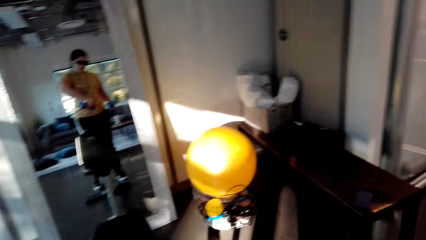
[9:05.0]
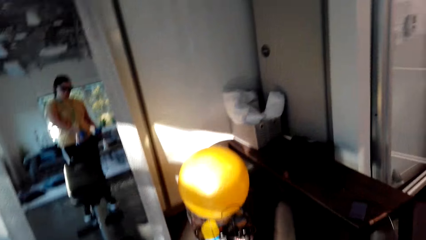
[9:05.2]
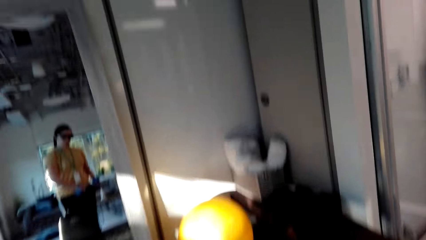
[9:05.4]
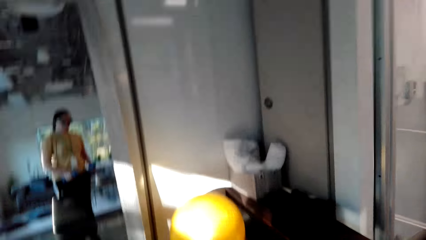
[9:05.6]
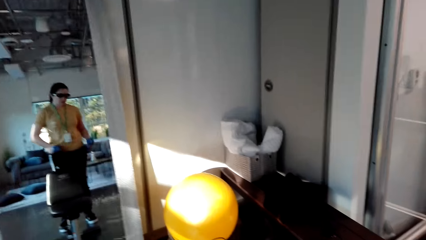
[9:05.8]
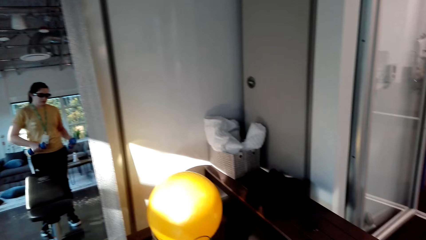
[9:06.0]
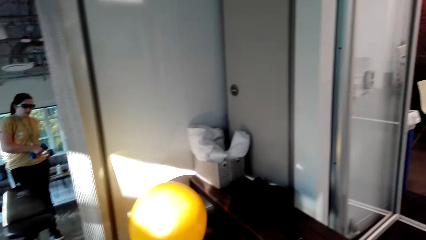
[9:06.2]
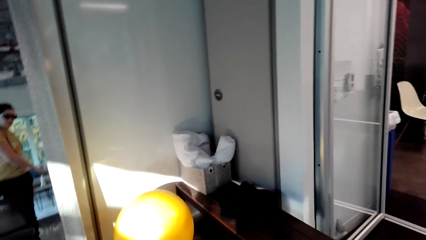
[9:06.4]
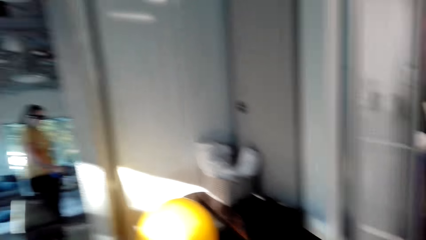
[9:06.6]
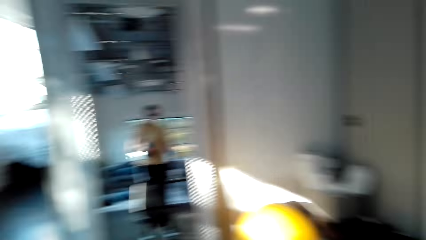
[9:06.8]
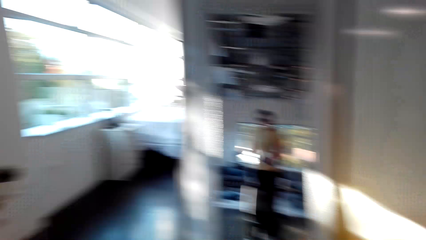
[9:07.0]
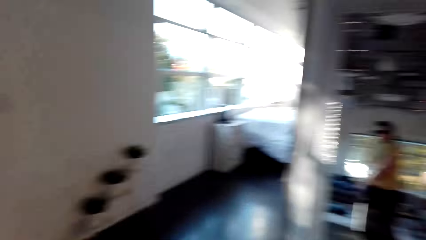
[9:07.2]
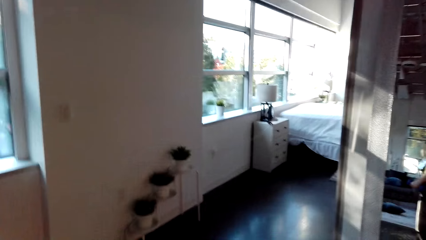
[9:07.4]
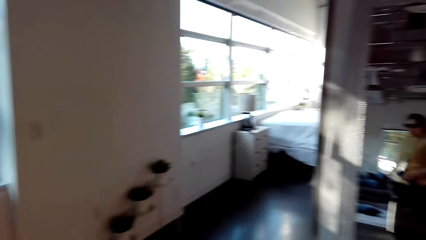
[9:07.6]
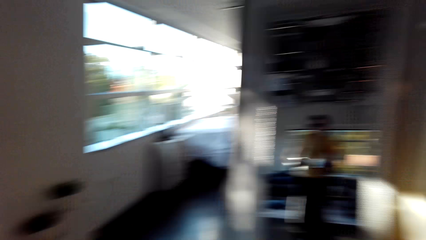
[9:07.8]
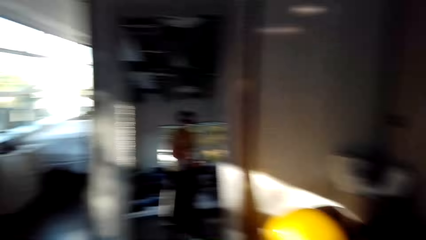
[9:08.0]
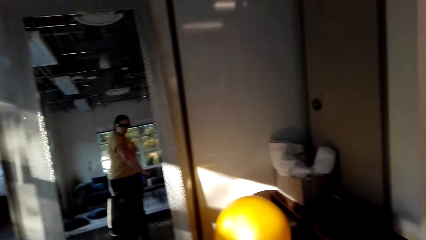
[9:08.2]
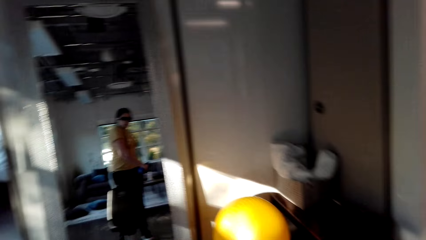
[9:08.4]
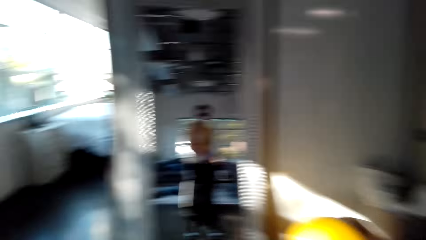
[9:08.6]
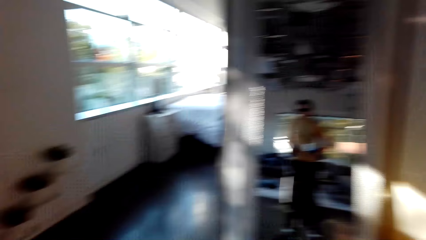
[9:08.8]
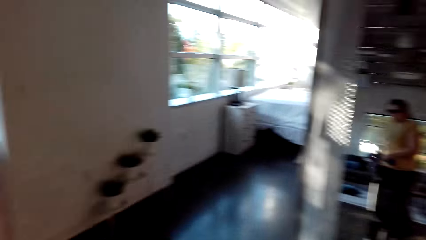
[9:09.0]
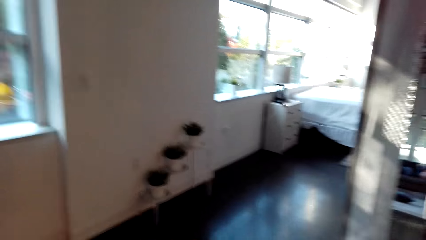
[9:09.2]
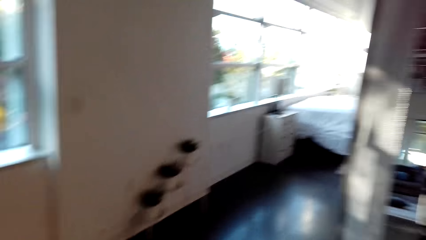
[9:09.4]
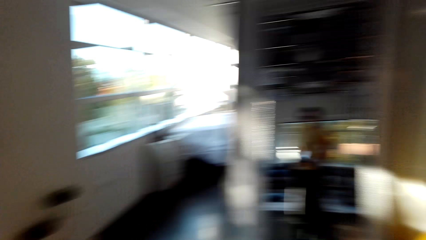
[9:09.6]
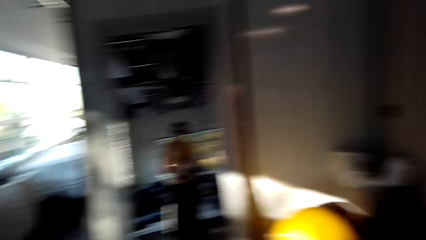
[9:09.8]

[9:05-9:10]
The camera wearer exercises with the dumbbells.

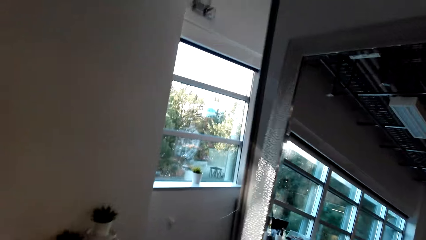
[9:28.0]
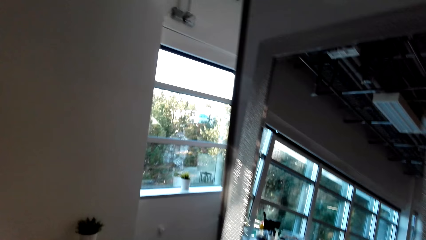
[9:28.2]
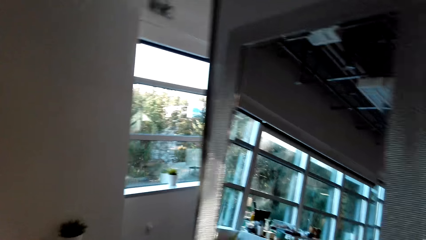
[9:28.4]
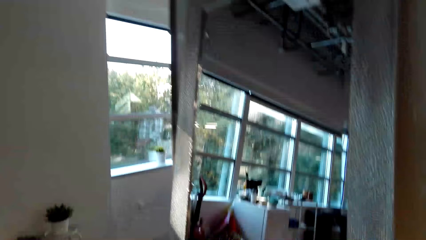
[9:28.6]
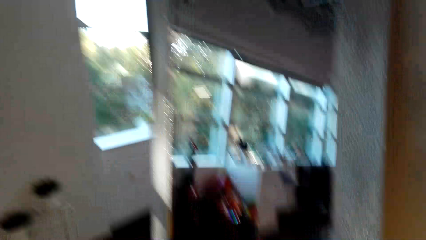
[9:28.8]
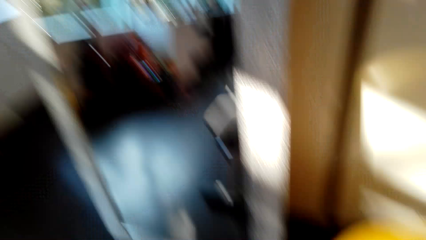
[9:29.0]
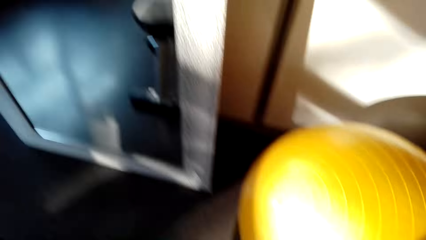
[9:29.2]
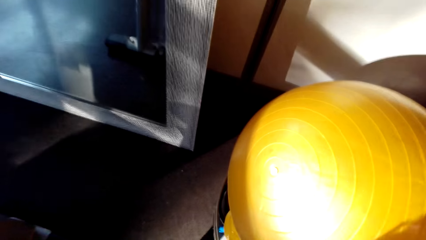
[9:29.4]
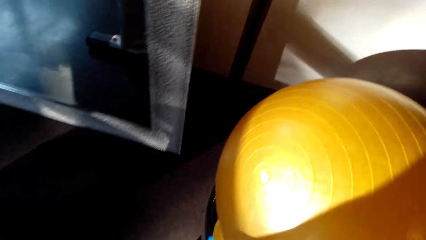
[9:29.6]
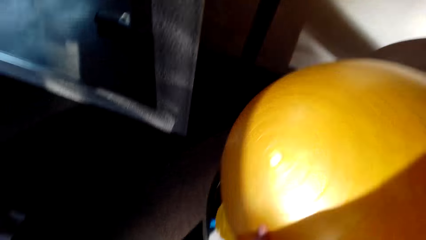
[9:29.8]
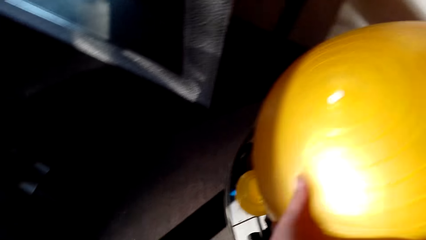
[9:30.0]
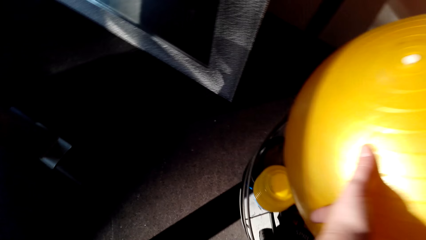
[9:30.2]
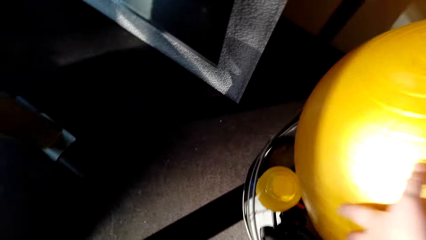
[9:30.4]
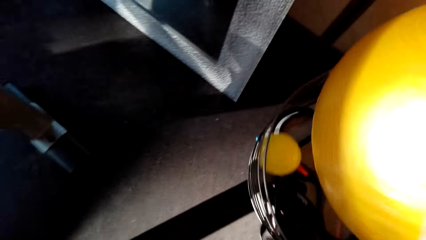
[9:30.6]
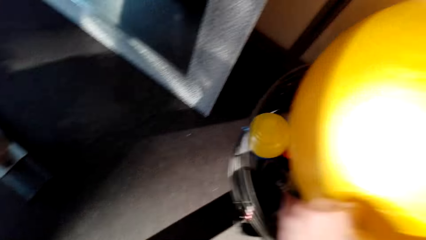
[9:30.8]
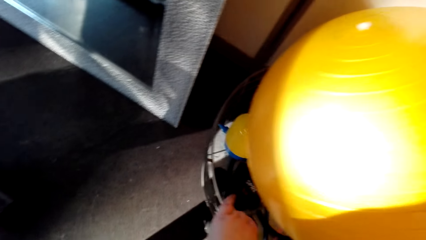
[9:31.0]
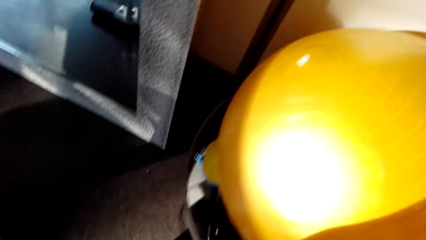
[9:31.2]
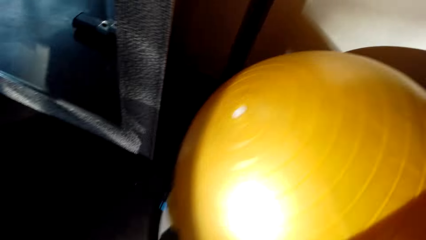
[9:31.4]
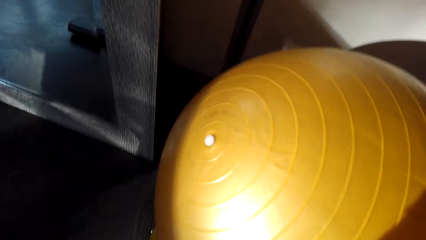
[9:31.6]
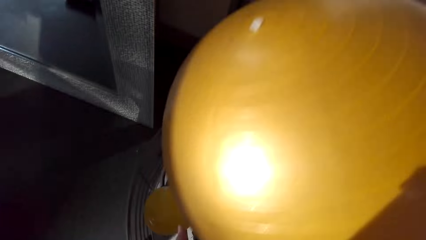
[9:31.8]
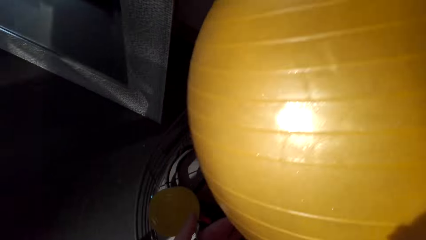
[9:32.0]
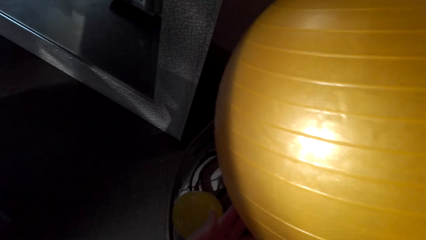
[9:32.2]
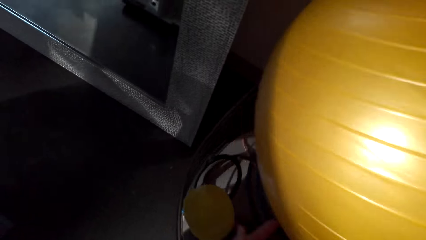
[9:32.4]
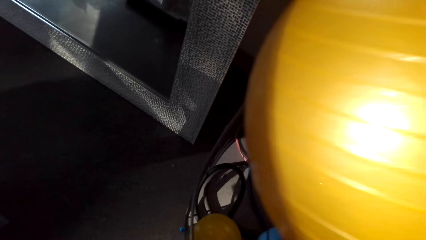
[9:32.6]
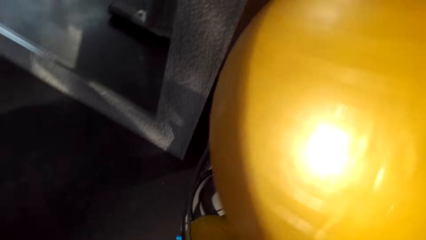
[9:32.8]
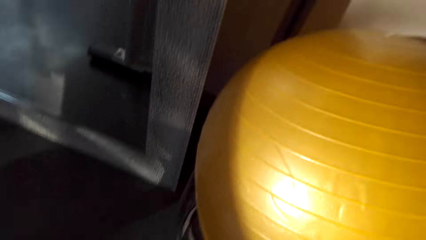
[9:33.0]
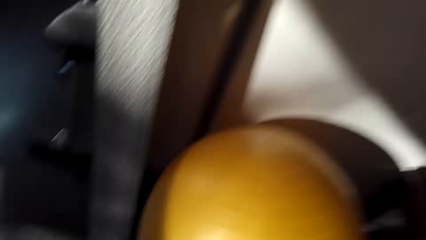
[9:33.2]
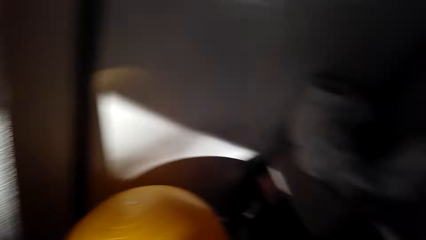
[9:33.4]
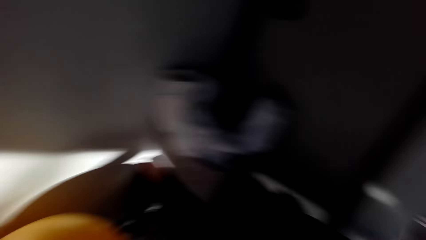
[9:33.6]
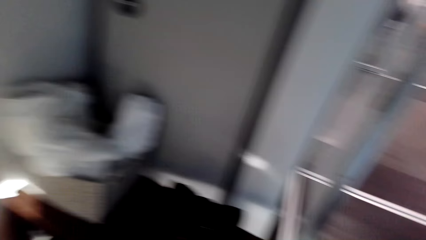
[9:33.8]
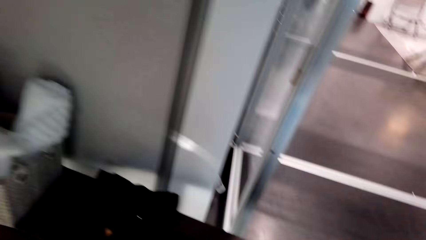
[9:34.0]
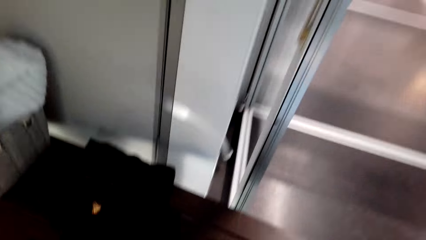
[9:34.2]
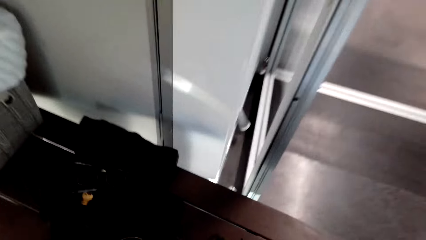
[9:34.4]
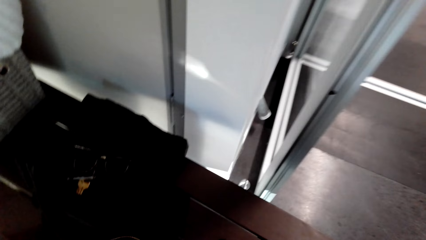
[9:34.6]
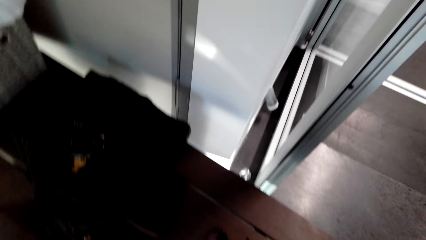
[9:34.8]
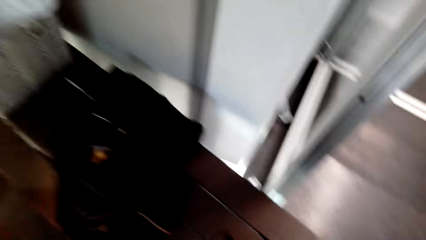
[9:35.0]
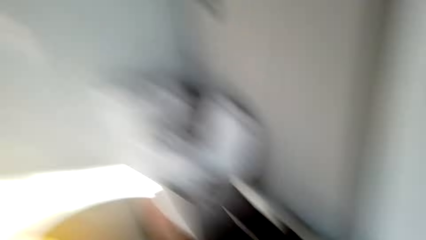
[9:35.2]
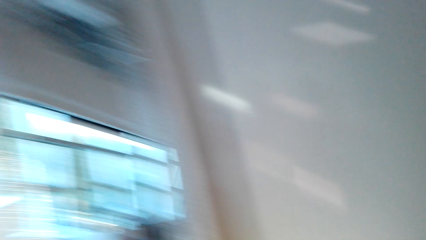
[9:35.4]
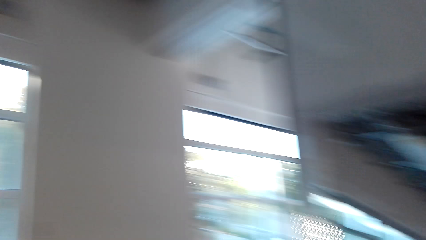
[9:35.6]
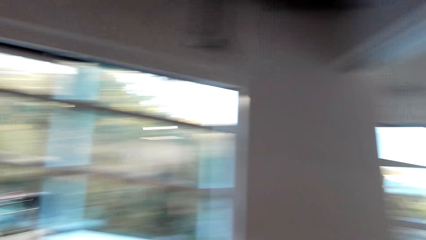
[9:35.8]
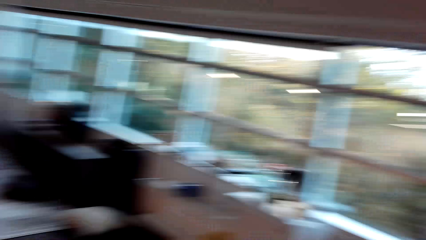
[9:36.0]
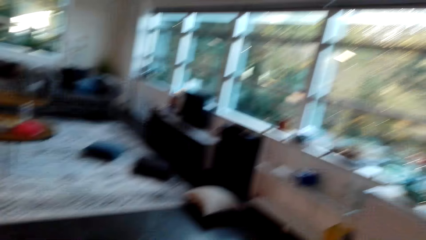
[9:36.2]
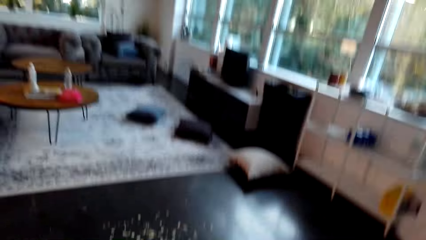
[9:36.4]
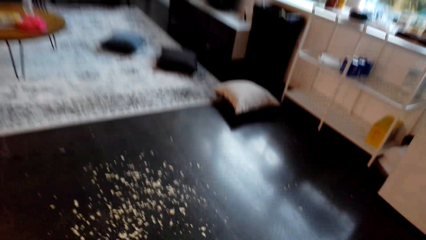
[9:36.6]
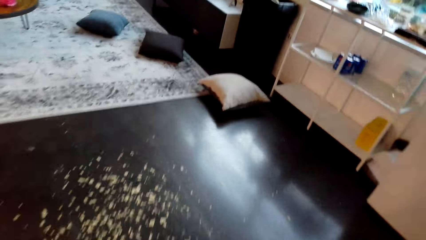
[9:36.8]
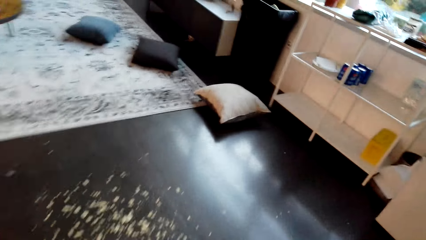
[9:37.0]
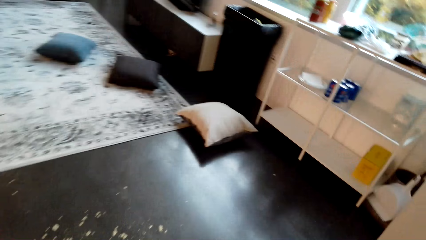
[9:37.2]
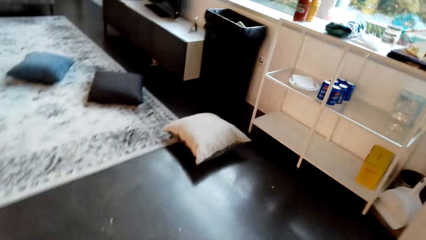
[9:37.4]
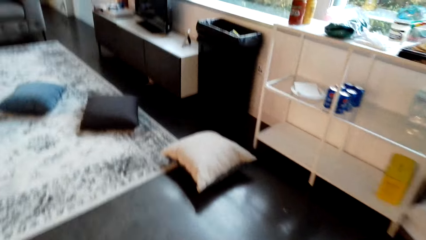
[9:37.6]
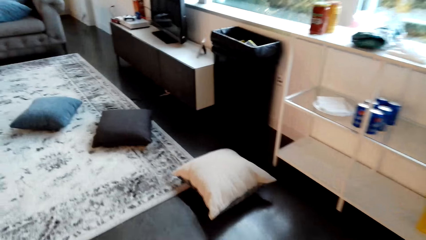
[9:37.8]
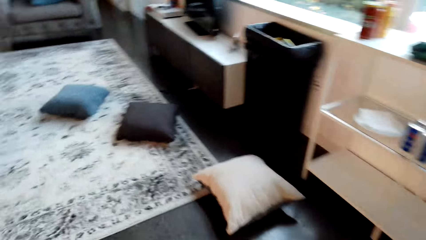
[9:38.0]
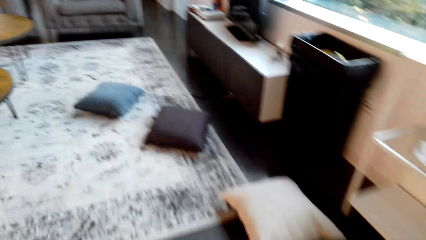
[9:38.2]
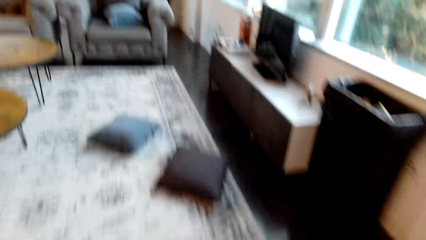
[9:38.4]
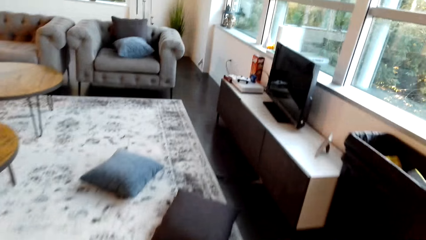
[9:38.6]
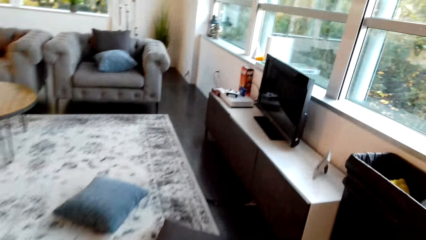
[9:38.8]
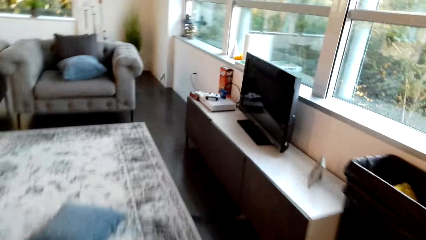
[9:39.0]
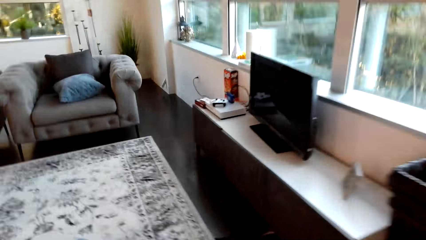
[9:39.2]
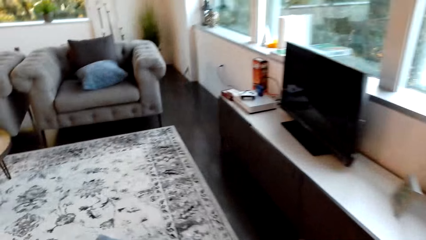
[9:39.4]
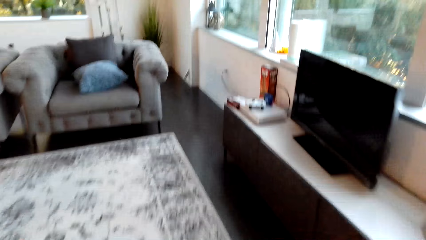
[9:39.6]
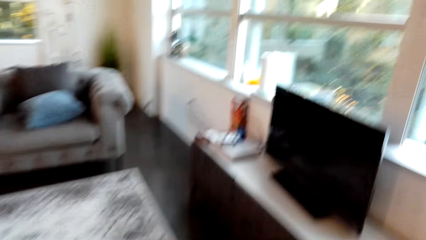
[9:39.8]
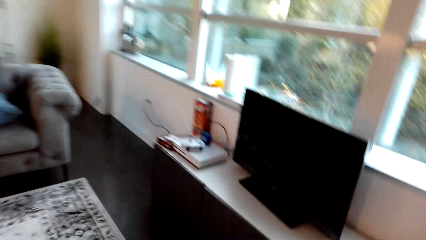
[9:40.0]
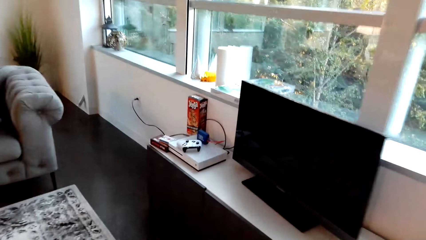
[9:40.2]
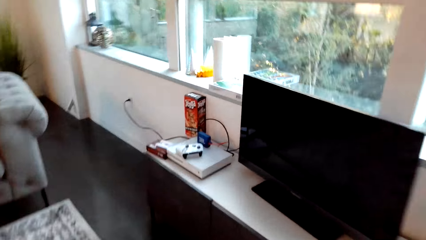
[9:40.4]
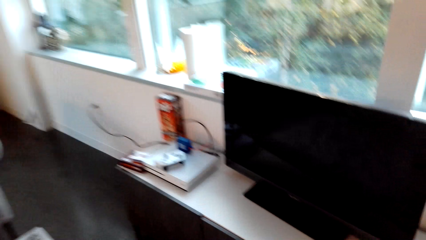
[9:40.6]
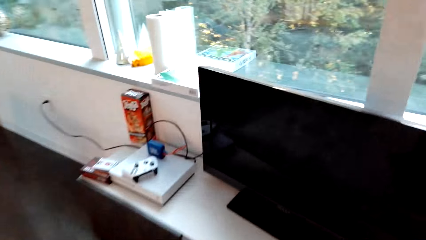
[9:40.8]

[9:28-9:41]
The camera wearer picks up something. They move around.
